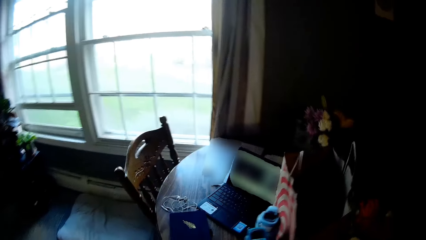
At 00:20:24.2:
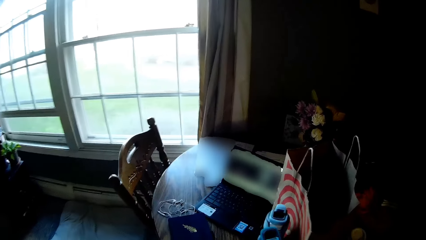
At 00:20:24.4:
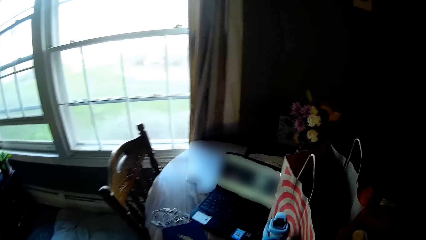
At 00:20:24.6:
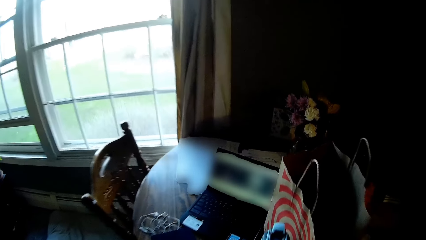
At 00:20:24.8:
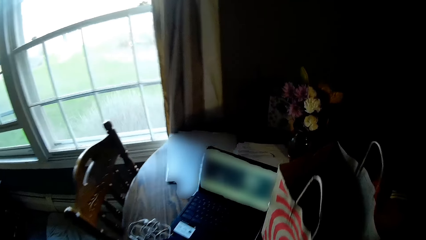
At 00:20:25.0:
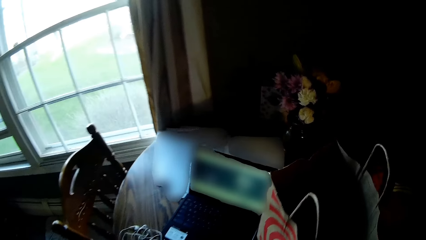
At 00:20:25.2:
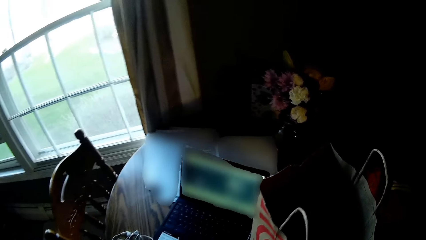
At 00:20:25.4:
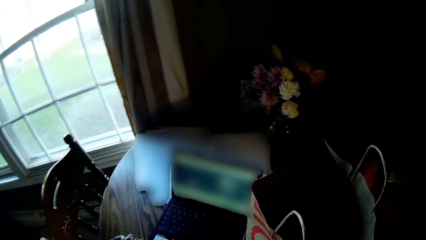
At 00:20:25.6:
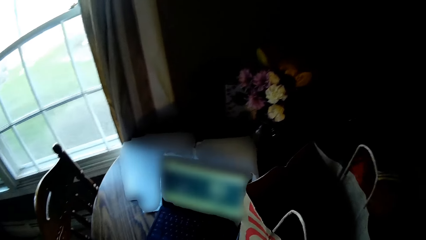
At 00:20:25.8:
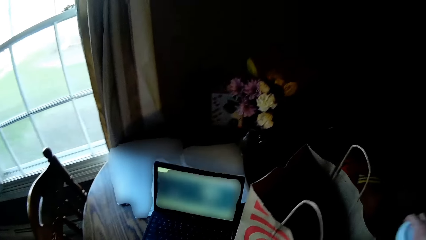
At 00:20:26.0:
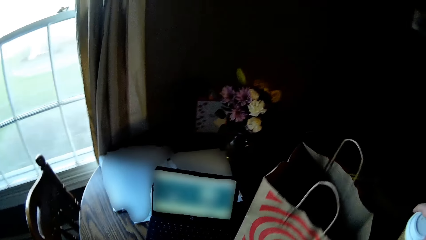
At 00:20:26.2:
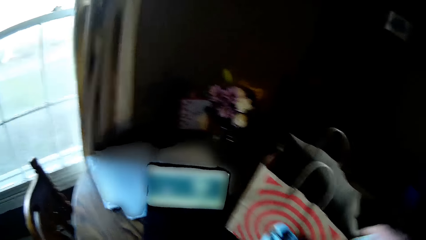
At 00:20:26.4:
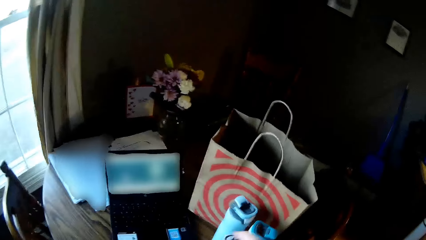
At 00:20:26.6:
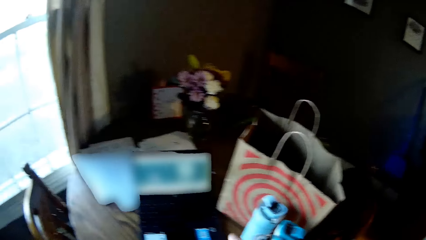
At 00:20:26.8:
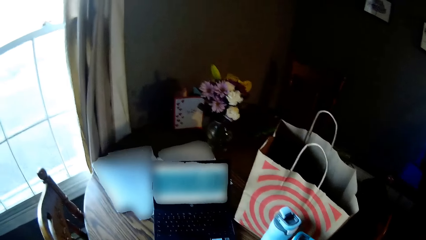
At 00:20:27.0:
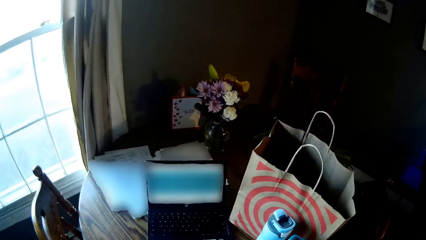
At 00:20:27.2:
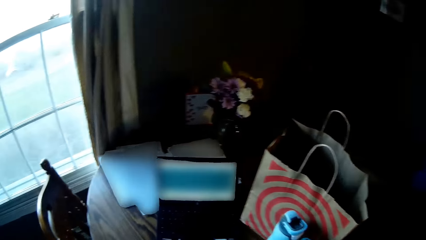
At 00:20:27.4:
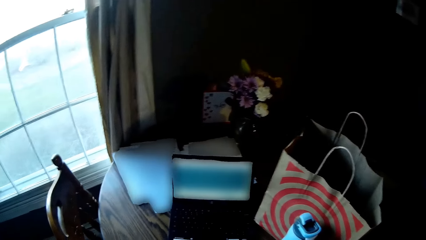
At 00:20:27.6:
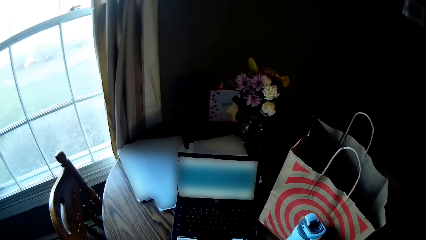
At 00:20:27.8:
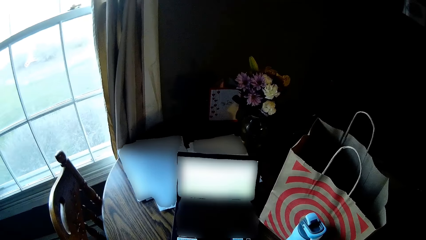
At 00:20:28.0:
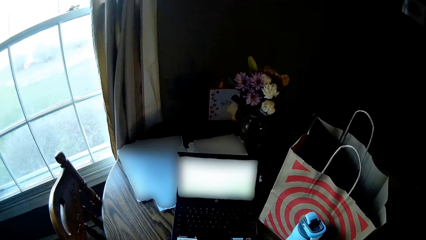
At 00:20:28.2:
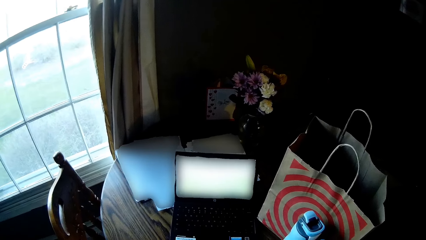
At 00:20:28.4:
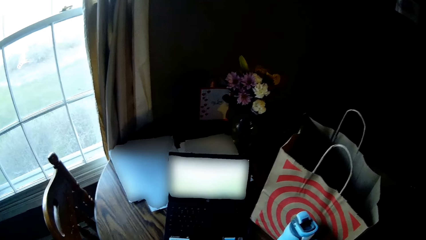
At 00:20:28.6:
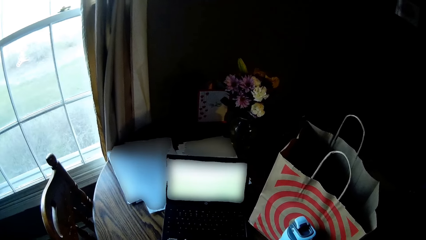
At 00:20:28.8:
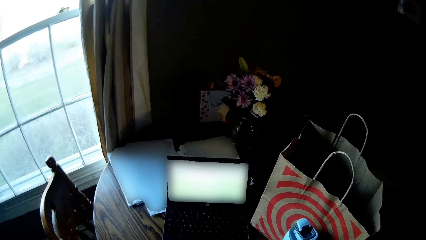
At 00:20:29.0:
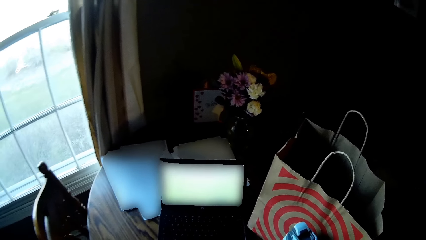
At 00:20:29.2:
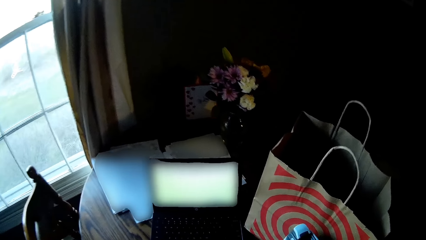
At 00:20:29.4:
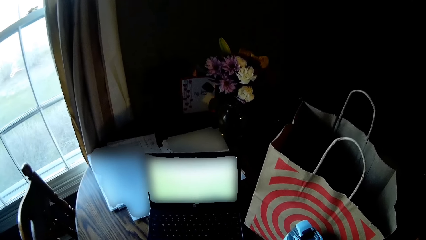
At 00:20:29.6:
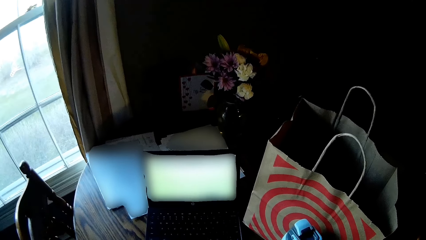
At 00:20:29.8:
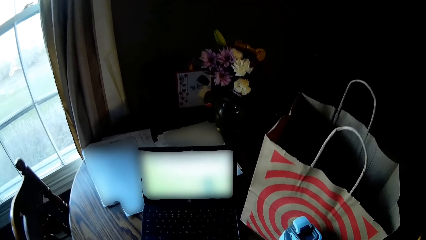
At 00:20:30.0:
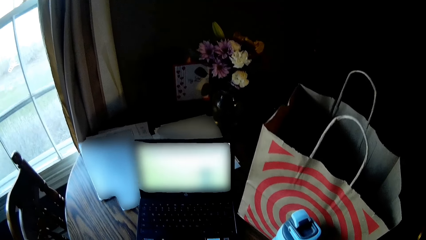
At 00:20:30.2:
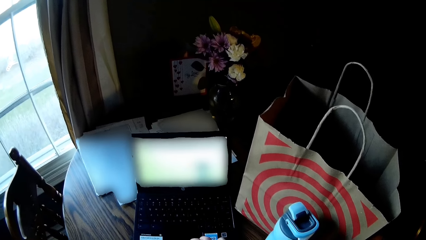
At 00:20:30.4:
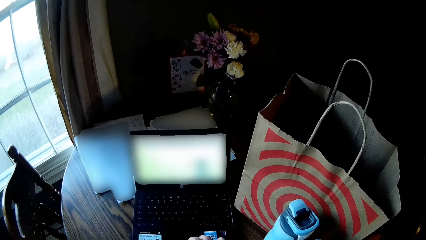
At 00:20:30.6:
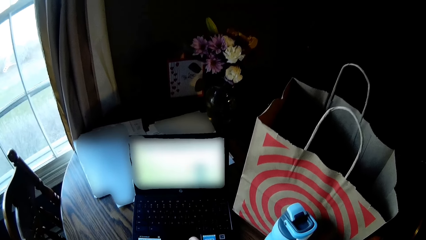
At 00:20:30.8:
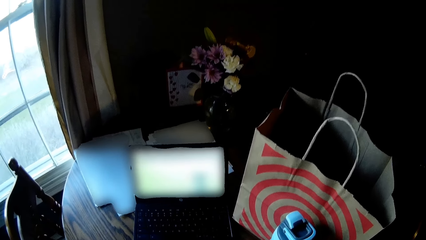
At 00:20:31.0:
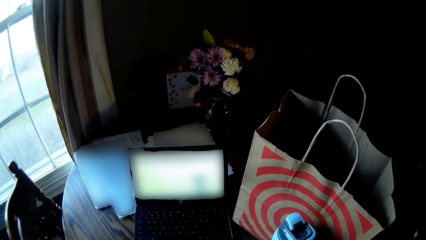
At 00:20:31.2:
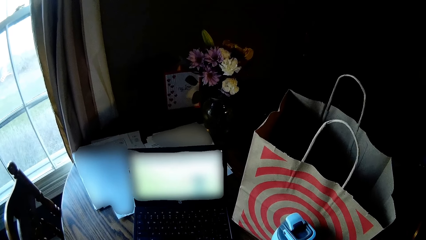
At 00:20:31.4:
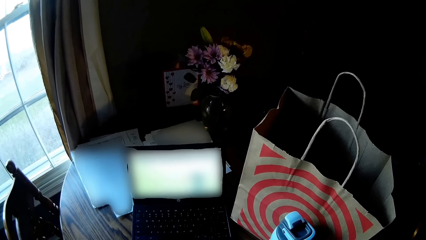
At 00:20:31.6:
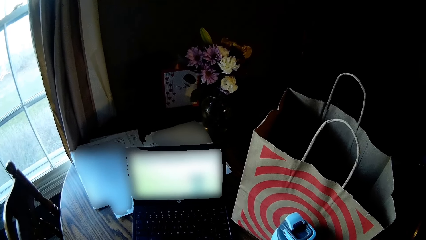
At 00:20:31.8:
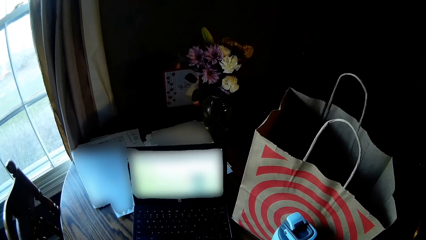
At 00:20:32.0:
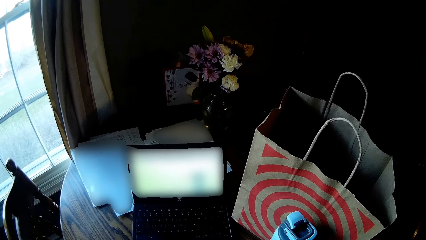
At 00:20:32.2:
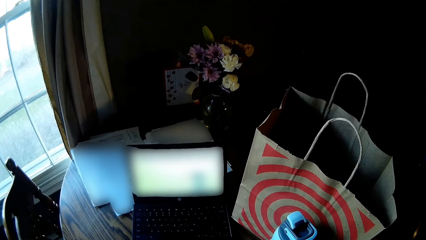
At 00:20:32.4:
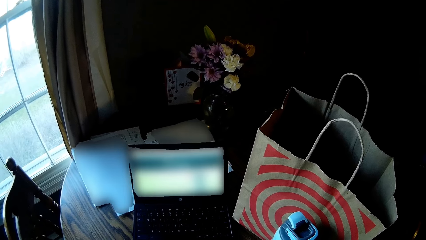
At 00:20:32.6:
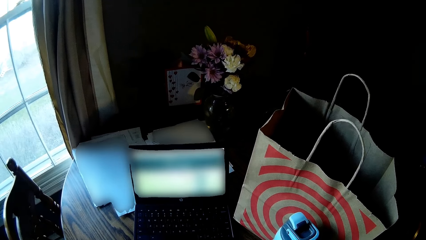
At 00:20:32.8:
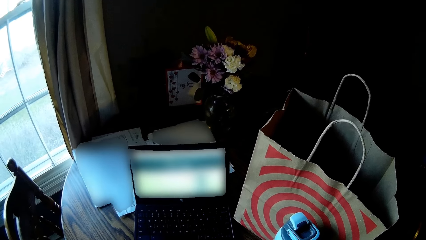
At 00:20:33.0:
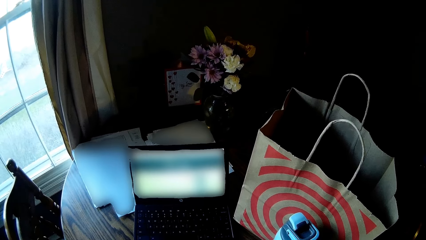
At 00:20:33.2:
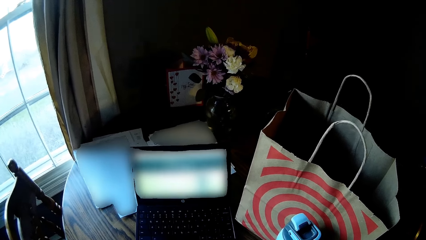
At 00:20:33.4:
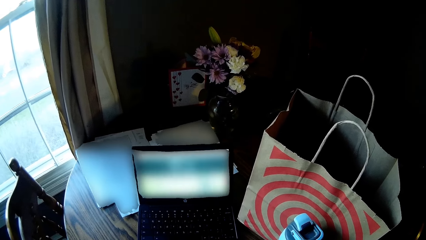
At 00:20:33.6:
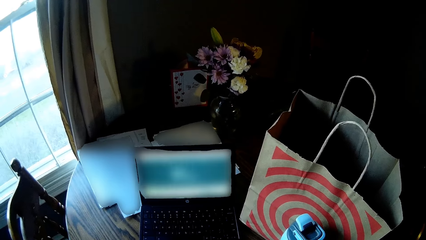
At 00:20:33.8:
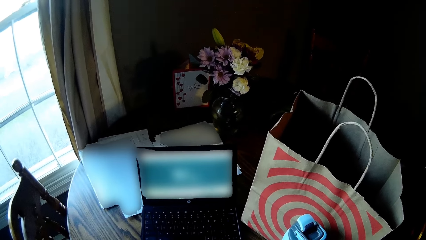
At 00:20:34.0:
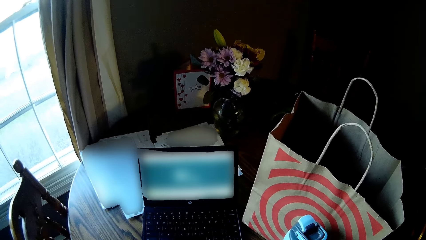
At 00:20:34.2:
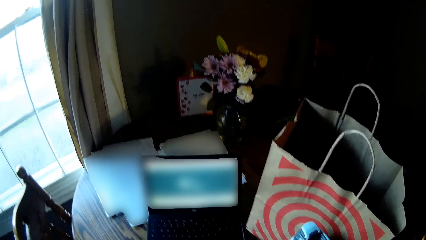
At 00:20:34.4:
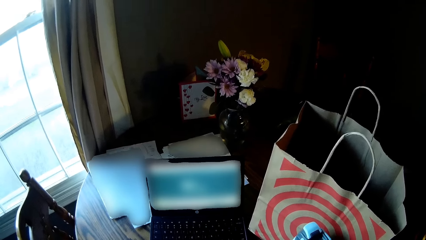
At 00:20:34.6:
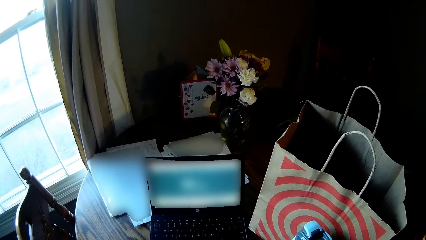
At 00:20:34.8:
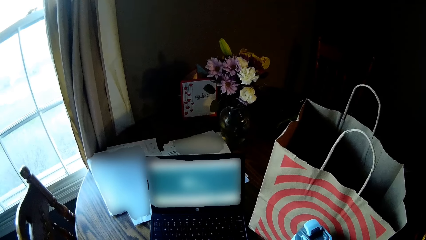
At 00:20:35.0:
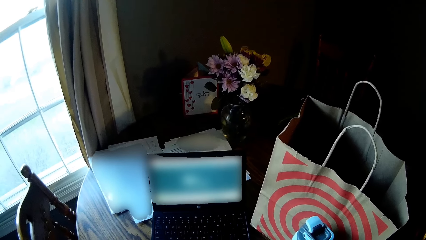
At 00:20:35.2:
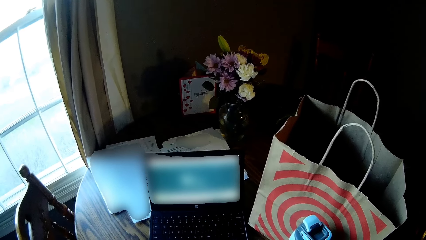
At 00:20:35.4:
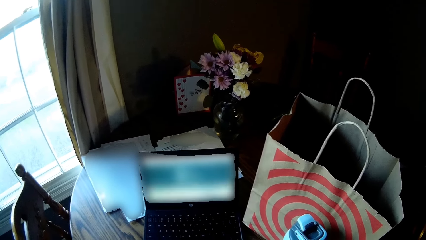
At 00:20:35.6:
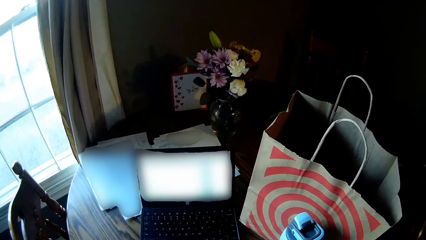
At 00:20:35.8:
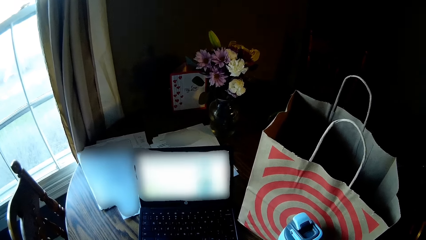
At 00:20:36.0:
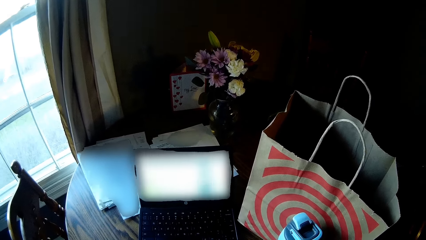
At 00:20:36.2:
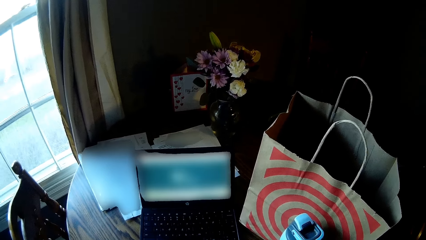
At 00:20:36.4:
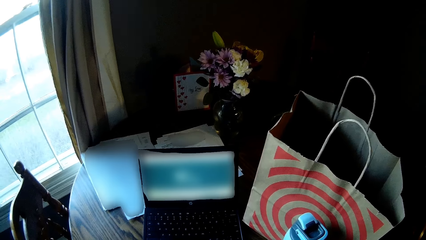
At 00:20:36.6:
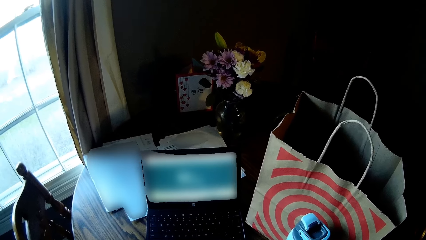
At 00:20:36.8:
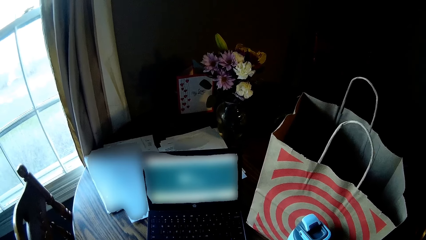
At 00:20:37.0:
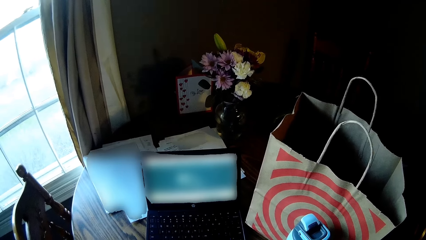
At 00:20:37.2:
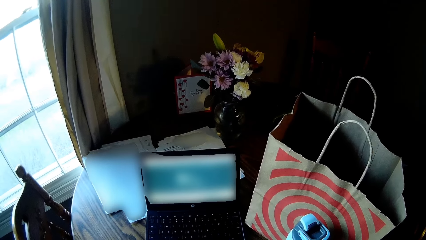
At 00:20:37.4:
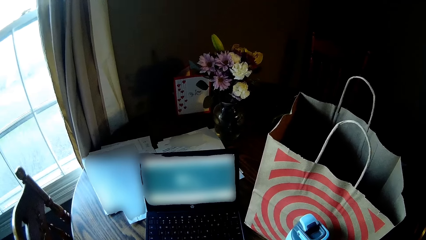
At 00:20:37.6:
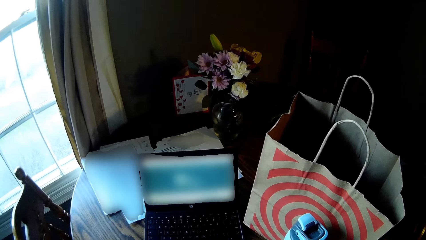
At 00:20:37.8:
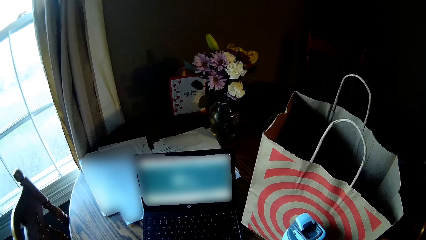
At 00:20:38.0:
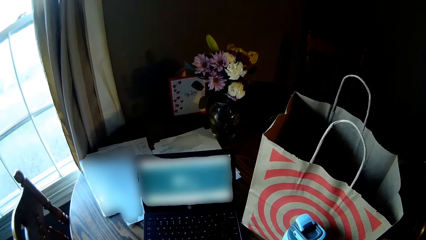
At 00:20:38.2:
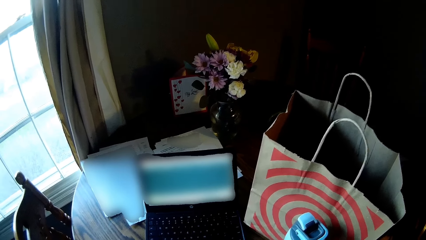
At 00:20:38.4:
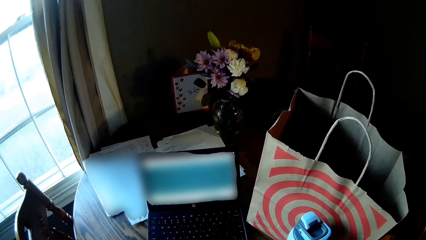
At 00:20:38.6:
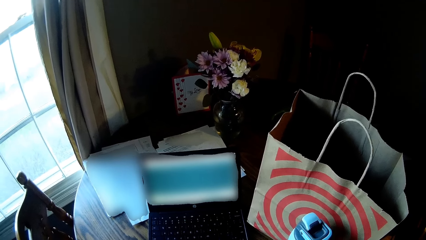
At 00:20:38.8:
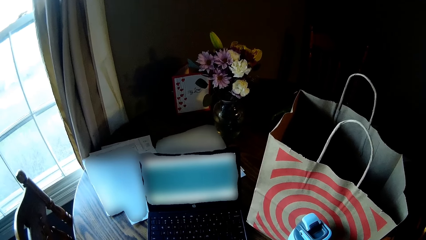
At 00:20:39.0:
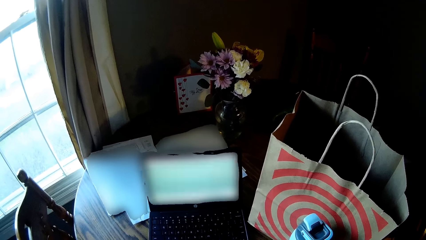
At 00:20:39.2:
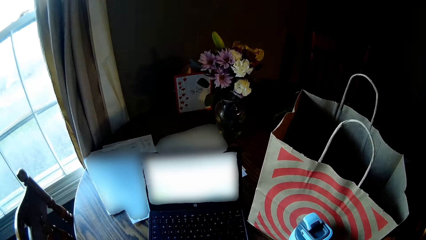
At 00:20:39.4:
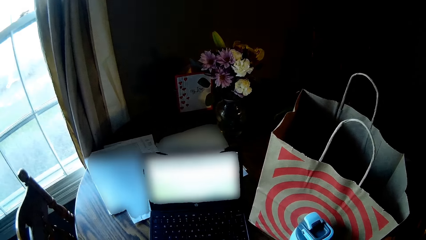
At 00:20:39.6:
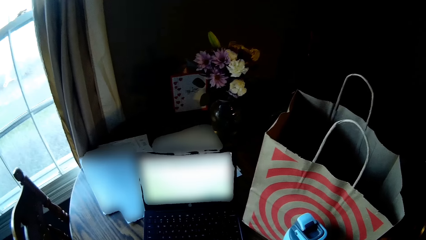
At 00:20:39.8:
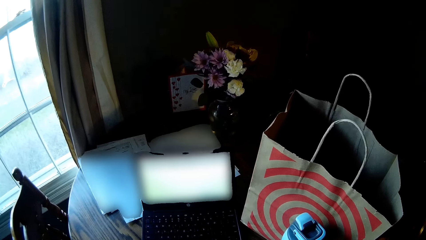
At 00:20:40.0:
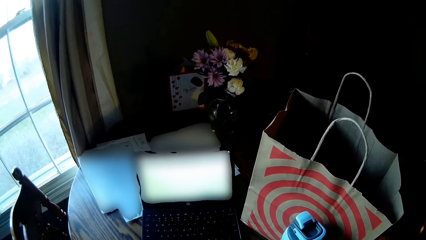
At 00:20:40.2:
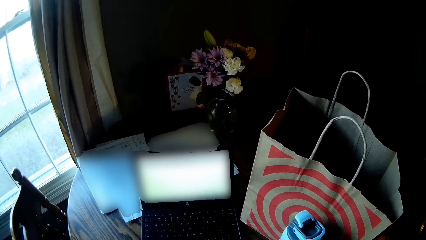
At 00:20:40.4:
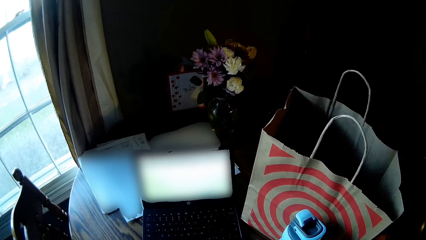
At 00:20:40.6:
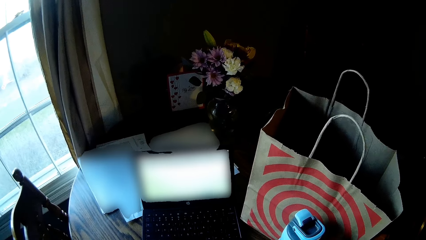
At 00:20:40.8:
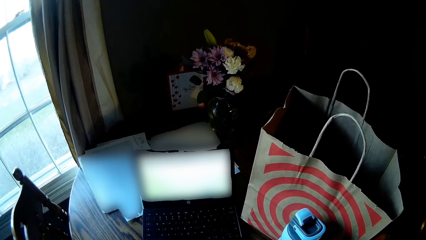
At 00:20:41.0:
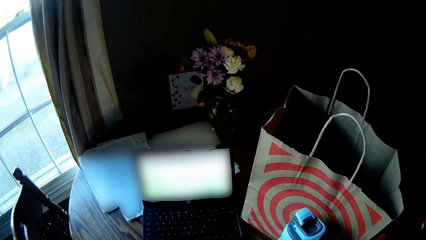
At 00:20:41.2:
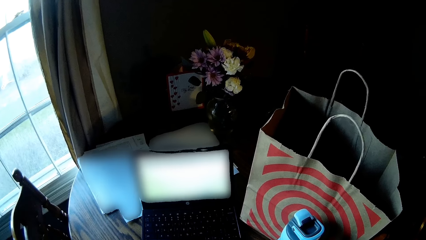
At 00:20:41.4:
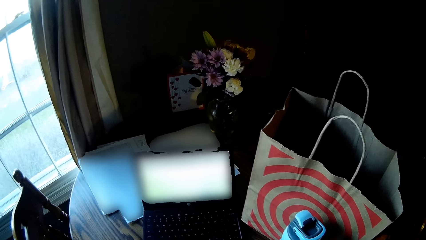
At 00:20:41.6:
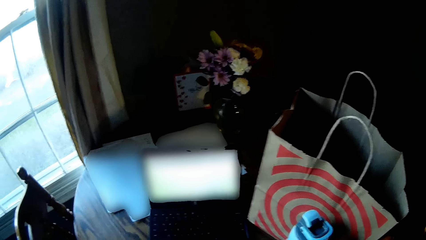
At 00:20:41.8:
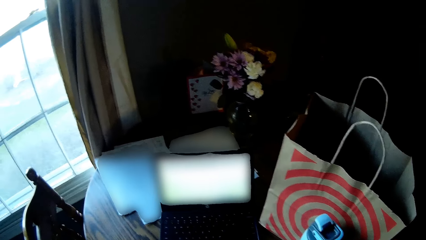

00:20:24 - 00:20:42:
The camera wearer looks around the table. They use the laptop. They converse with a woman. They use the laptop.
